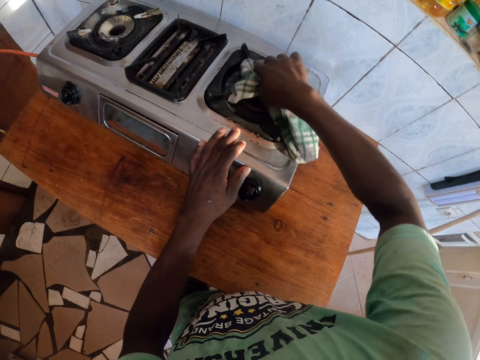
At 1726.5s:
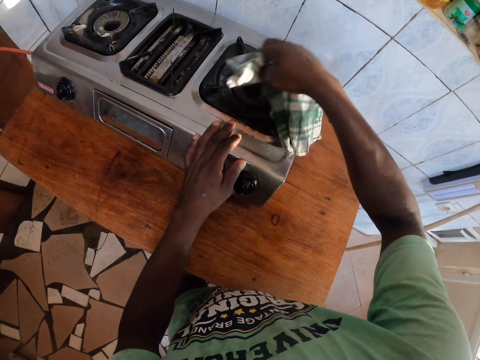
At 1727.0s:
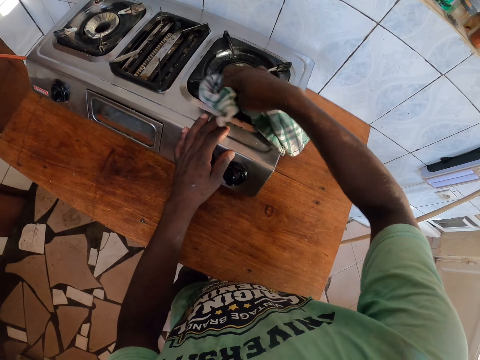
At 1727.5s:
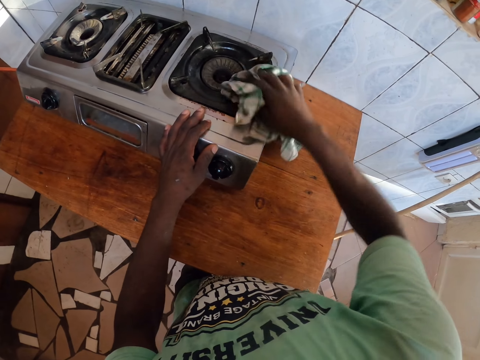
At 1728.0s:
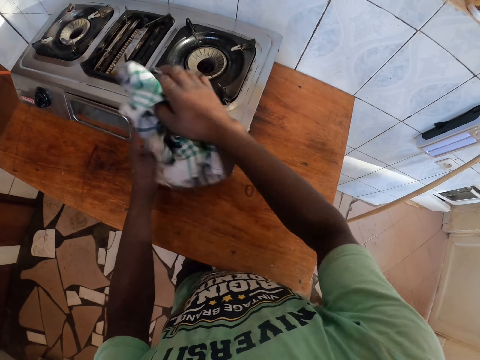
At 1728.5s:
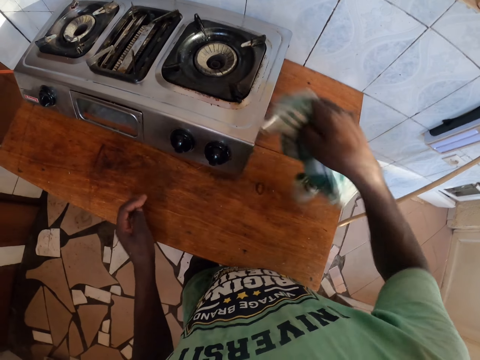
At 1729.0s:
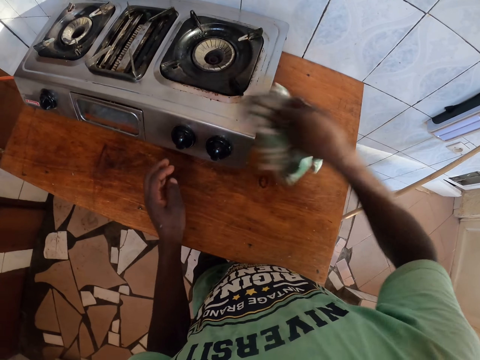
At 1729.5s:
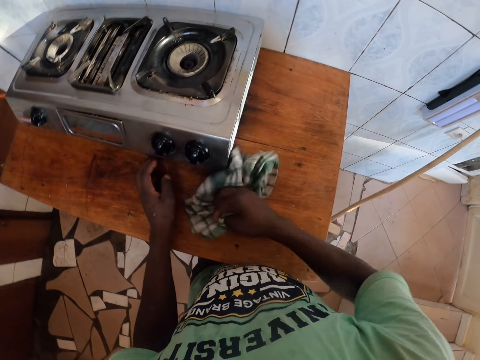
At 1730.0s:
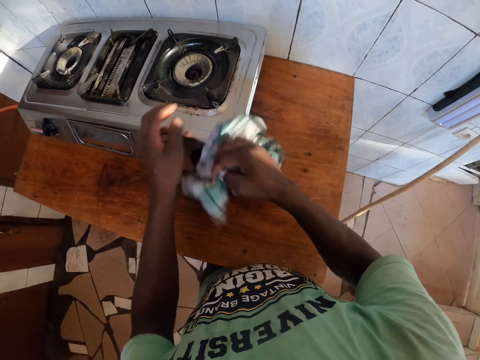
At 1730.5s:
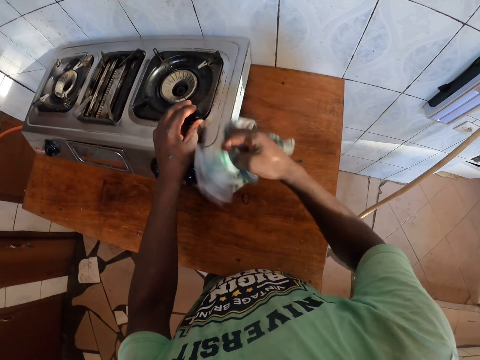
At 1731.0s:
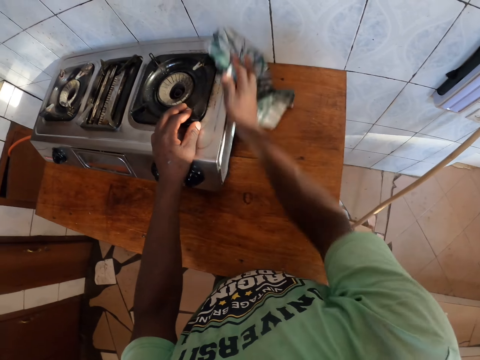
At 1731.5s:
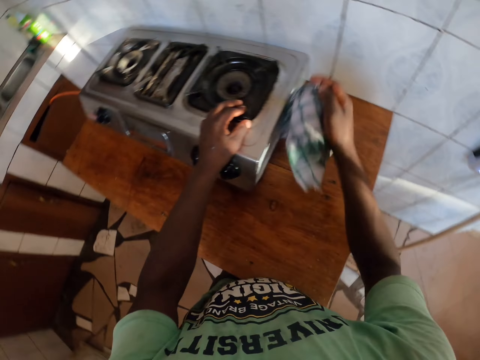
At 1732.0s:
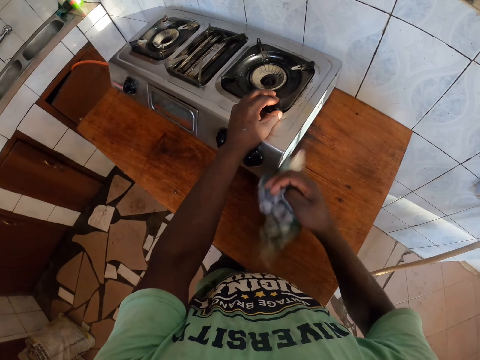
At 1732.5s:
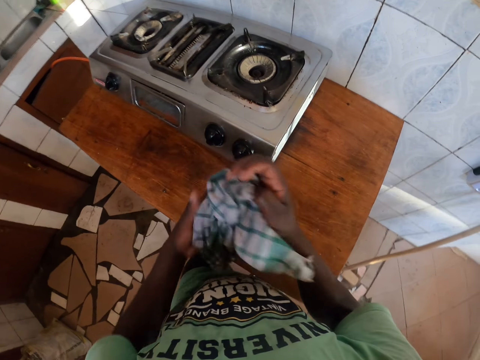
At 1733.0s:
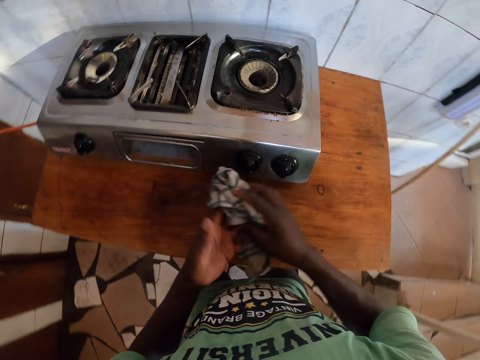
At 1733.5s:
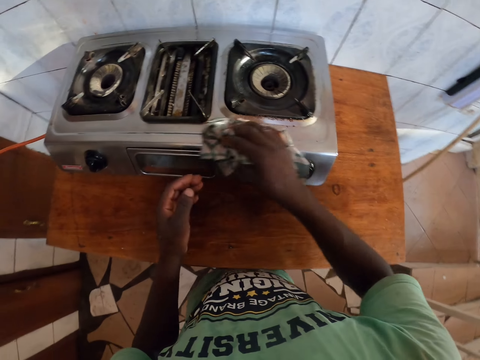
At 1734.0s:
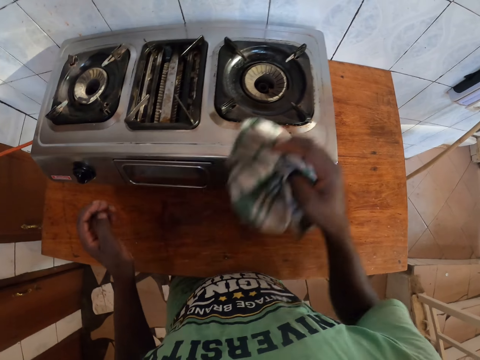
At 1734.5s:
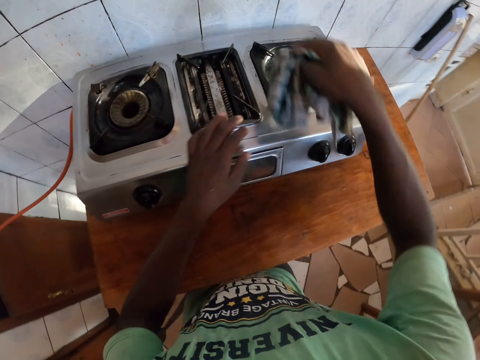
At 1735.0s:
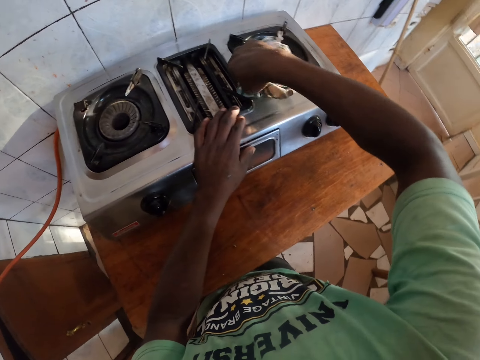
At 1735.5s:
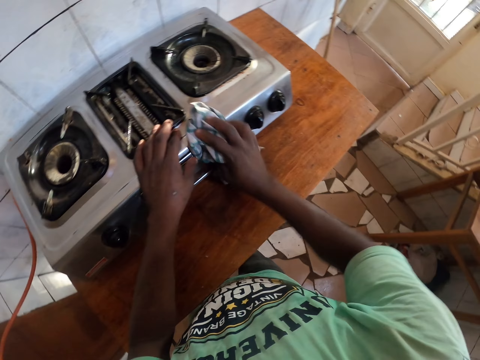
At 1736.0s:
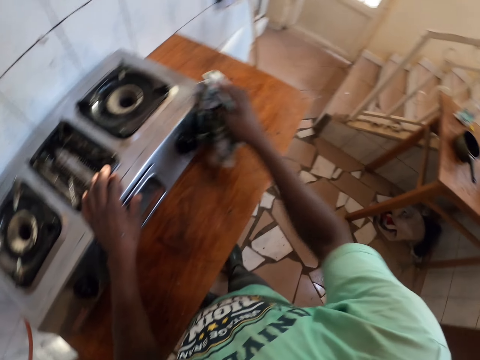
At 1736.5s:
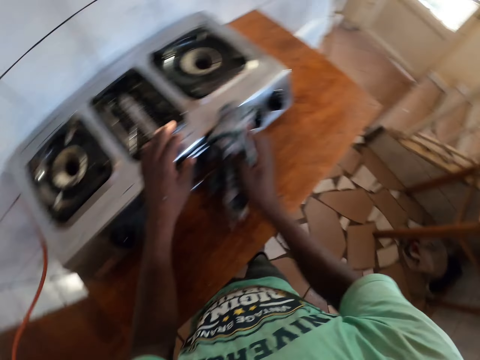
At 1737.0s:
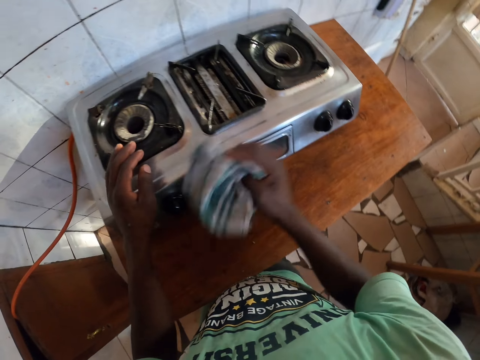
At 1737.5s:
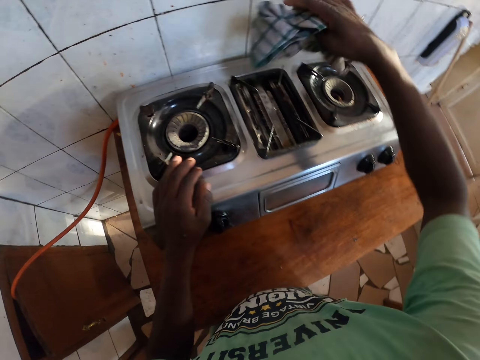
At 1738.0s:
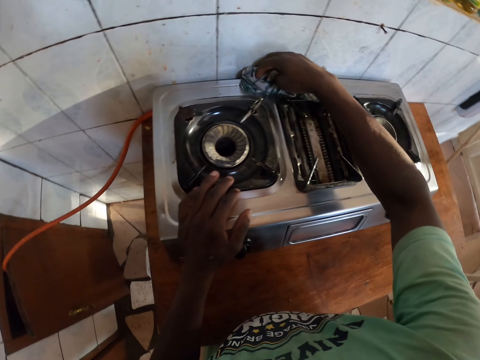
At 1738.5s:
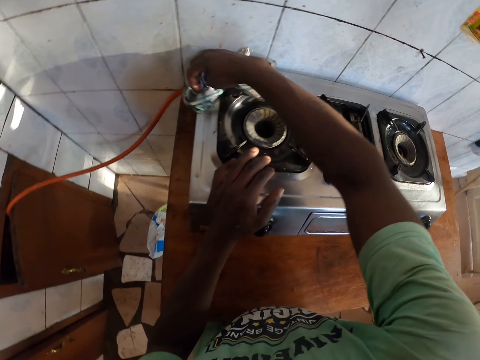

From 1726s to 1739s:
The camera wearer wipes a pan support with a cloth. They wipe a gas stove with the cloth.

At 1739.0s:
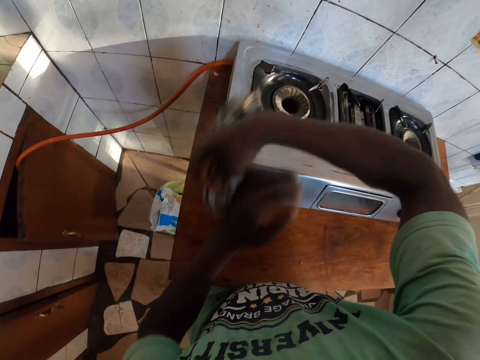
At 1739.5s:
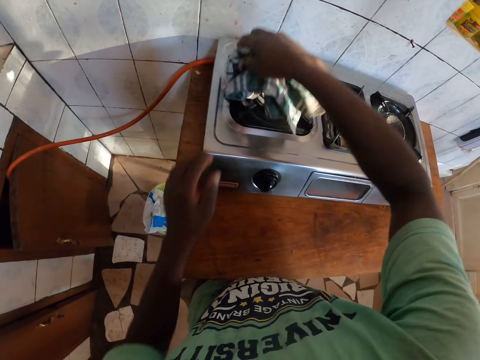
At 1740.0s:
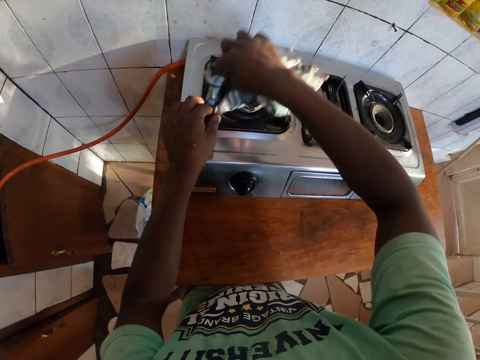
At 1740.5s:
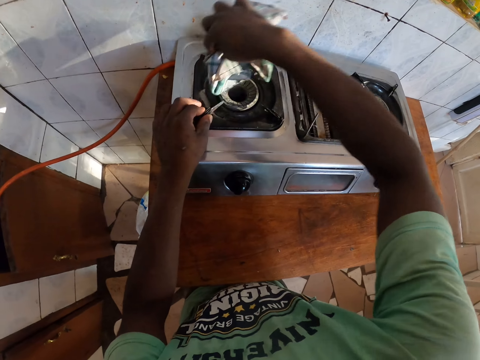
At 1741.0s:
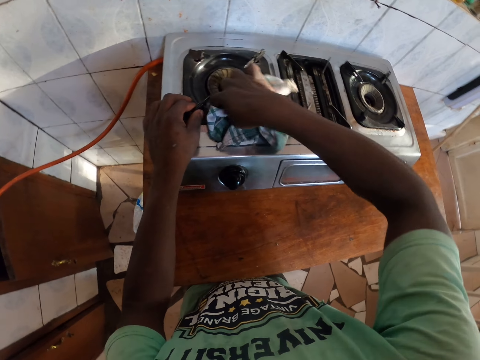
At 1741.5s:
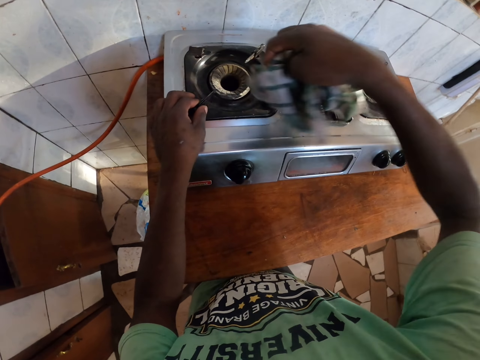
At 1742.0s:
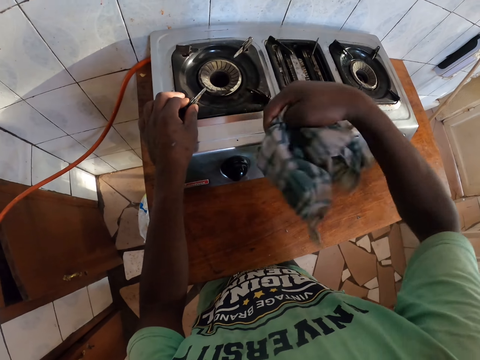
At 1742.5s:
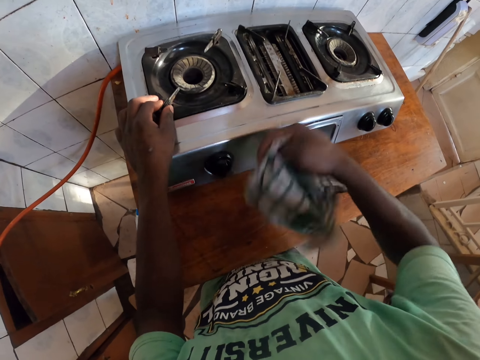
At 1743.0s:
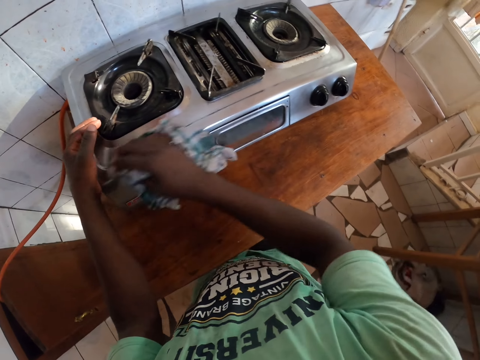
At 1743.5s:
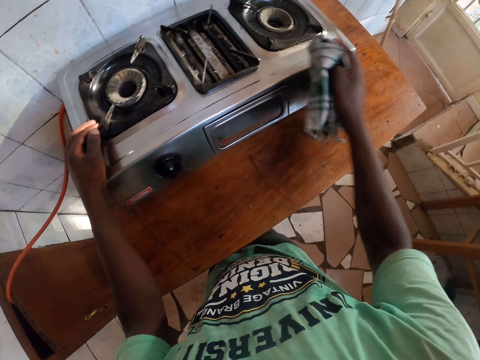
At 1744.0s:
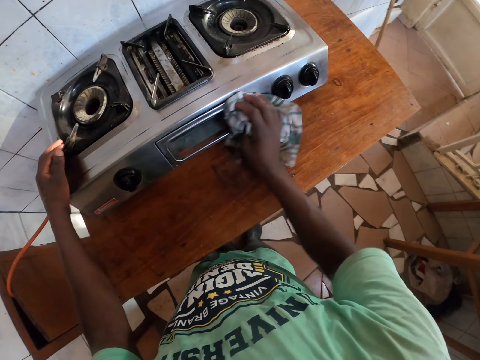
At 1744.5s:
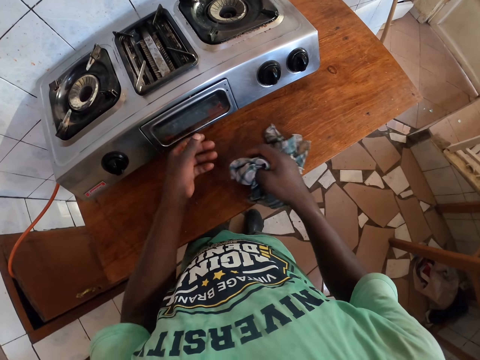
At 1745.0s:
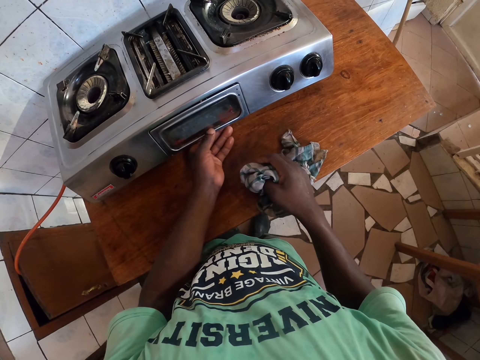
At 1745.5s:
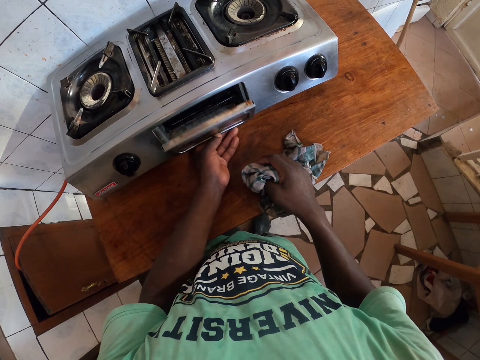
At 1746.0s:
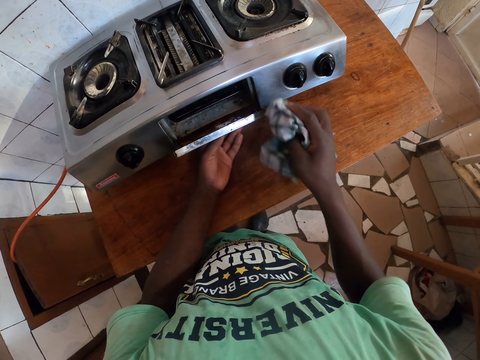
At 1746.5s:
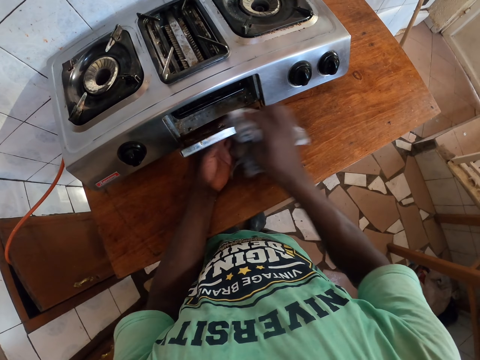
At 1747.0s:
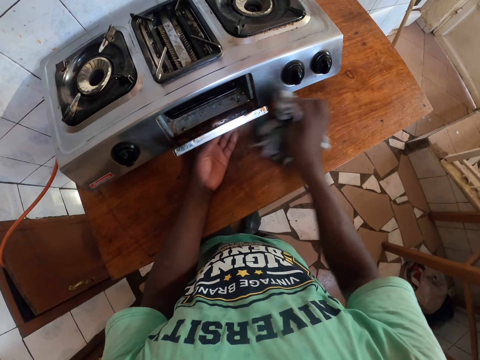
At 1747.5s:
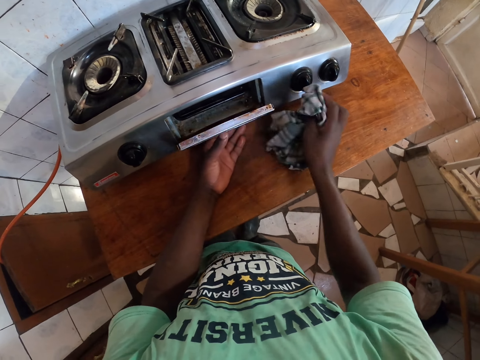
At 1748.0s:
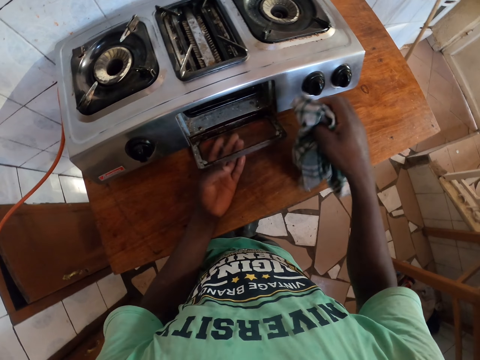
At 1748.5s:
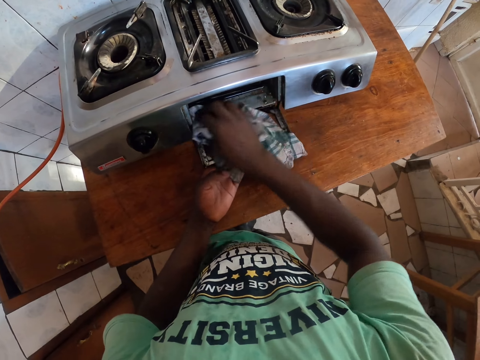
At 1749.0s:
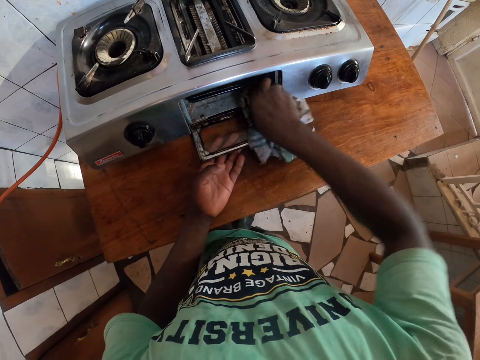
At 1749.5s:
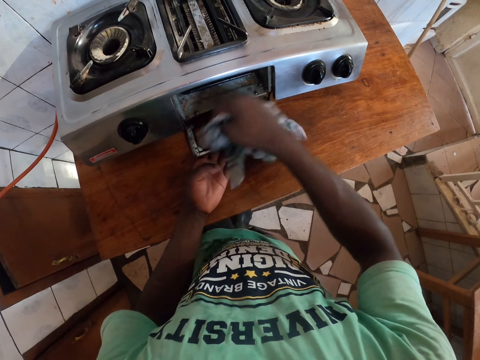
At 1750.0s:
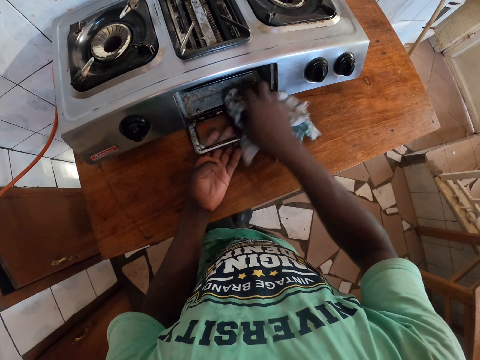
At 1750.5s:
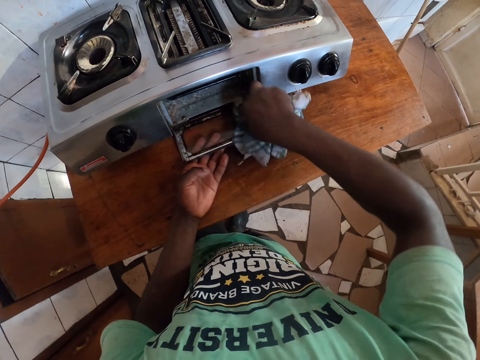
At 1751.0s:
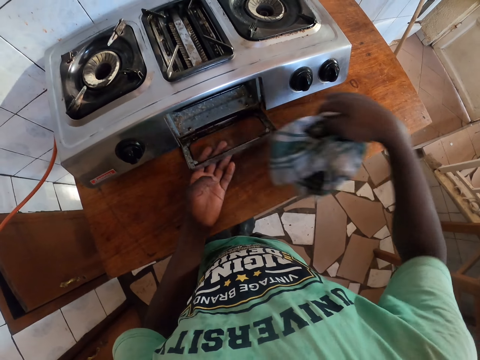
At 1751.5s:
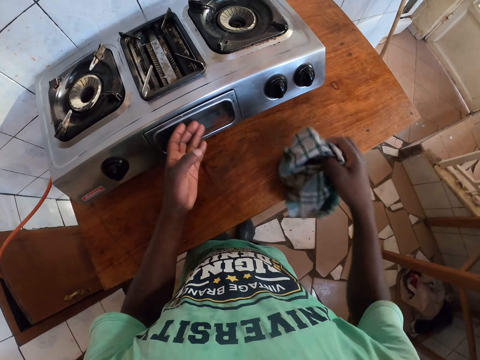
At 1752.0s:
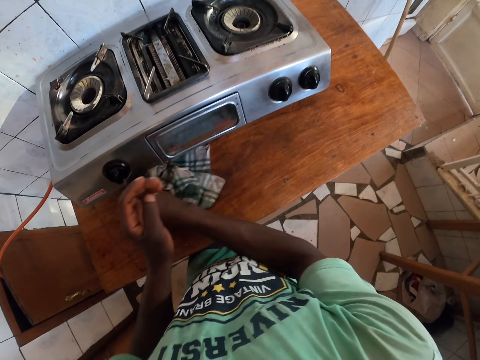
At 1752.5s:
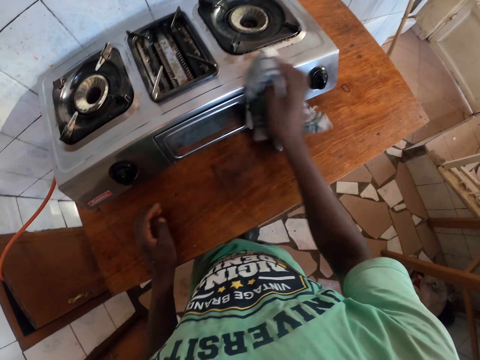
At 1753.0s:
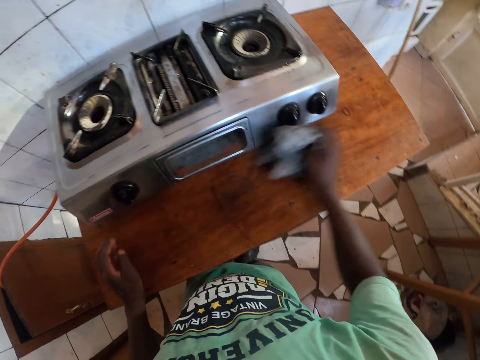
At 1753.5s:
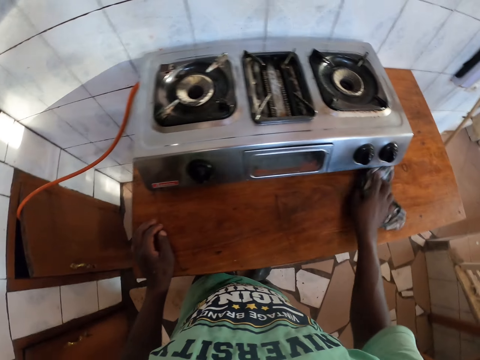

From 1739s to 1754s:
The camera wearer wipes a pan support with a cloth. They wipe a gas stove with the cloth, open a grill door, wipe the grill door, close the grill door and wipe the grill door again.
